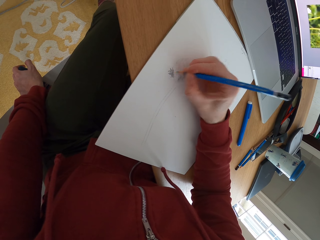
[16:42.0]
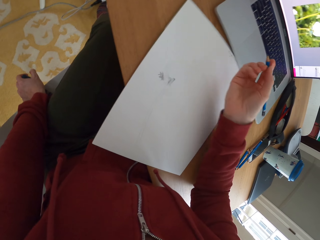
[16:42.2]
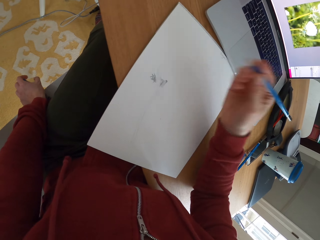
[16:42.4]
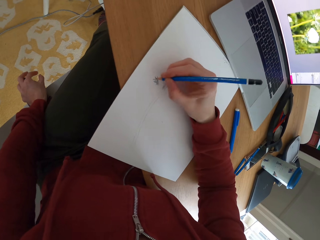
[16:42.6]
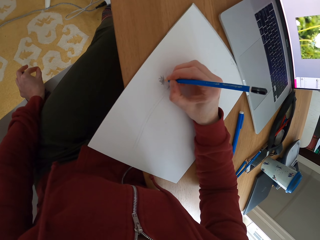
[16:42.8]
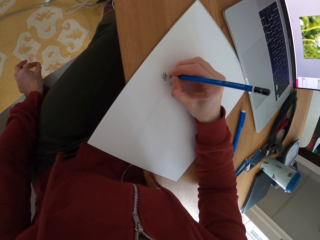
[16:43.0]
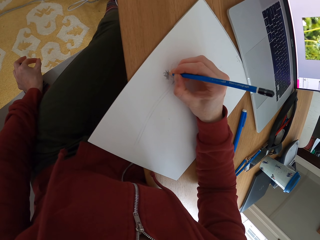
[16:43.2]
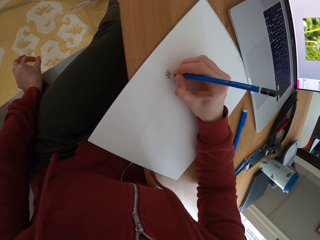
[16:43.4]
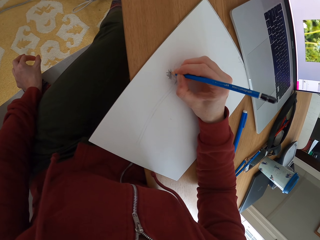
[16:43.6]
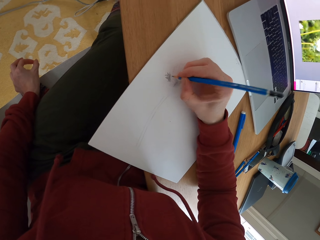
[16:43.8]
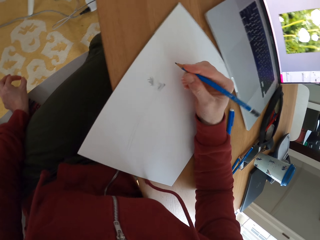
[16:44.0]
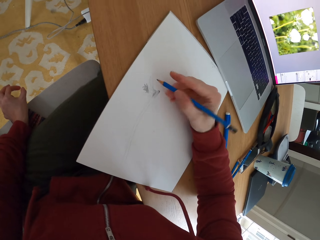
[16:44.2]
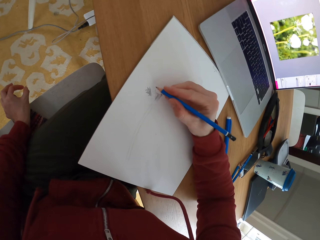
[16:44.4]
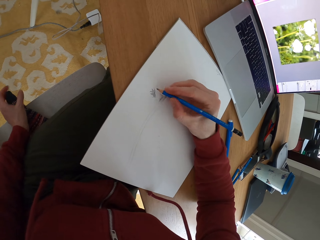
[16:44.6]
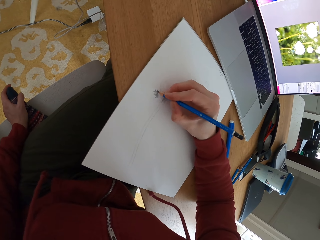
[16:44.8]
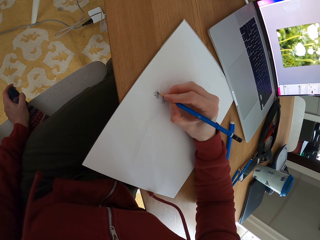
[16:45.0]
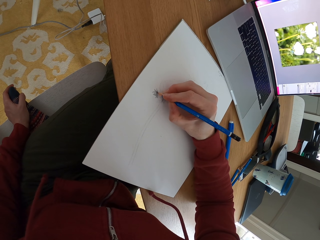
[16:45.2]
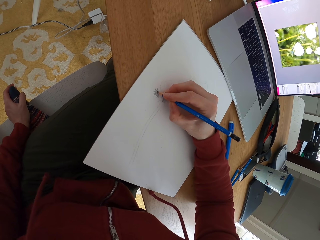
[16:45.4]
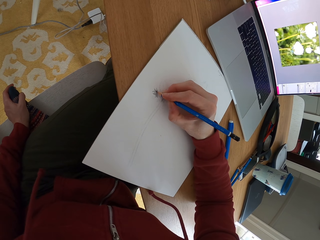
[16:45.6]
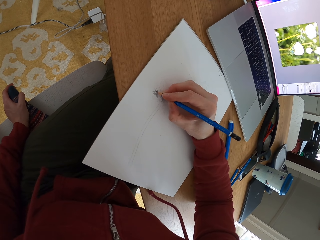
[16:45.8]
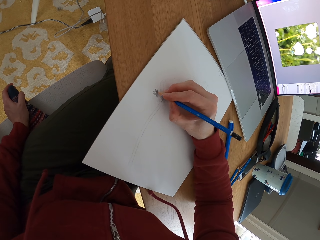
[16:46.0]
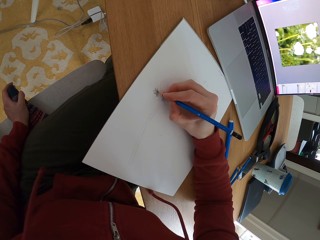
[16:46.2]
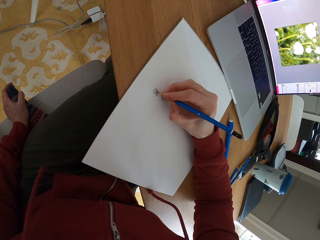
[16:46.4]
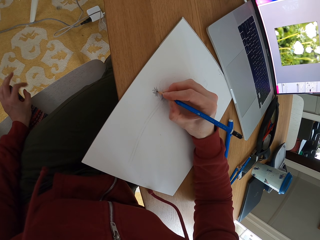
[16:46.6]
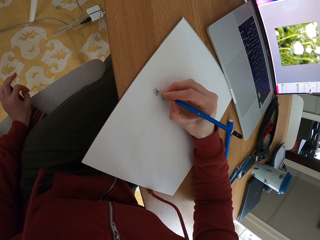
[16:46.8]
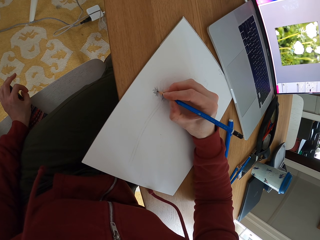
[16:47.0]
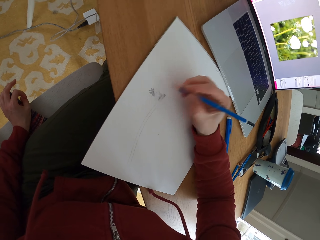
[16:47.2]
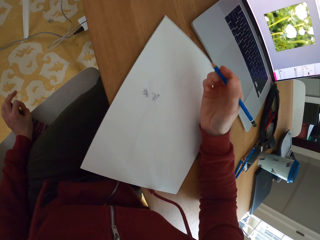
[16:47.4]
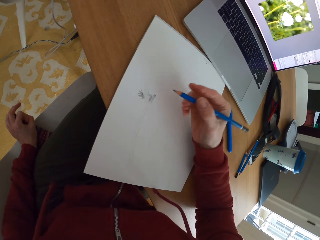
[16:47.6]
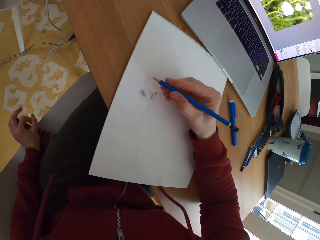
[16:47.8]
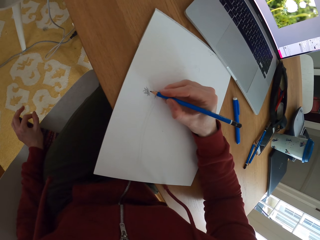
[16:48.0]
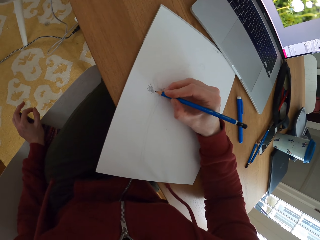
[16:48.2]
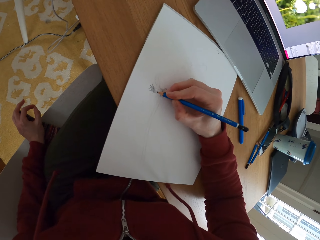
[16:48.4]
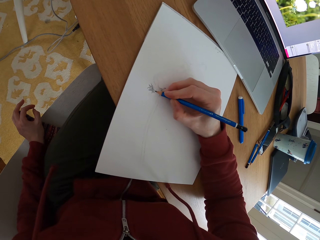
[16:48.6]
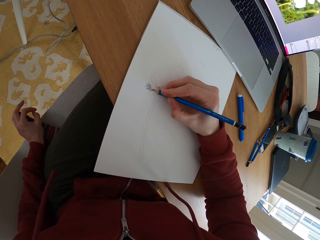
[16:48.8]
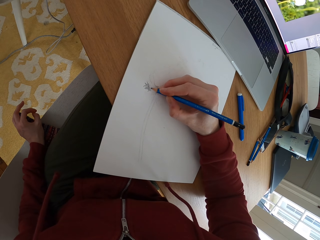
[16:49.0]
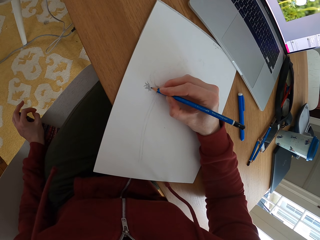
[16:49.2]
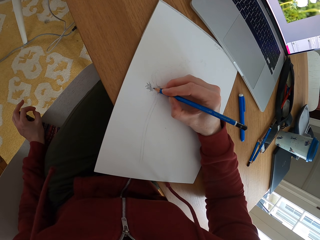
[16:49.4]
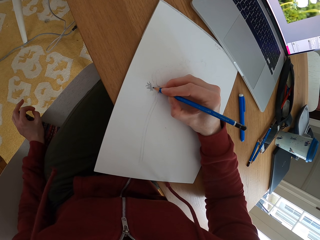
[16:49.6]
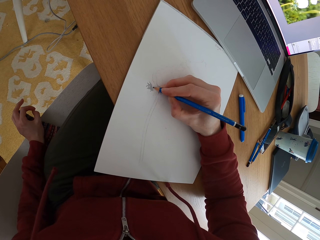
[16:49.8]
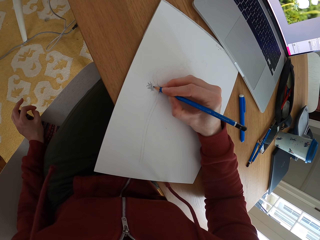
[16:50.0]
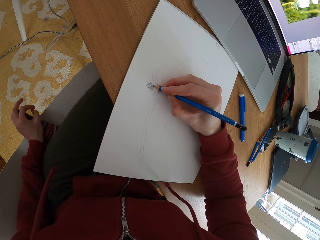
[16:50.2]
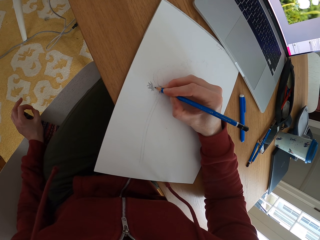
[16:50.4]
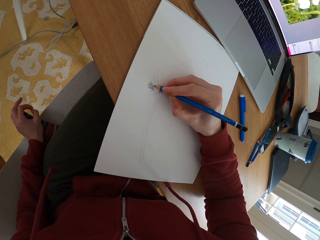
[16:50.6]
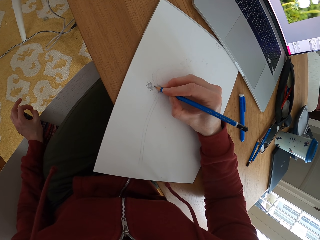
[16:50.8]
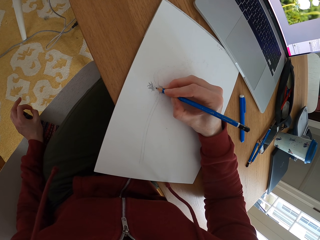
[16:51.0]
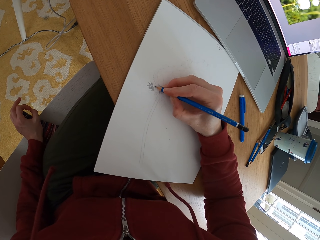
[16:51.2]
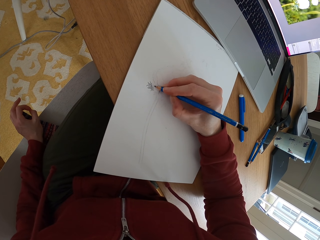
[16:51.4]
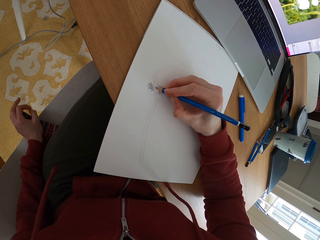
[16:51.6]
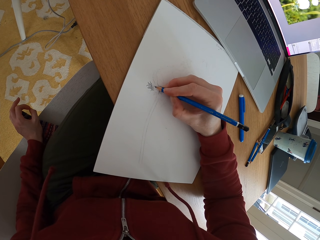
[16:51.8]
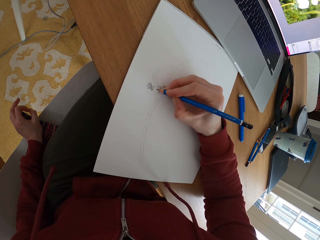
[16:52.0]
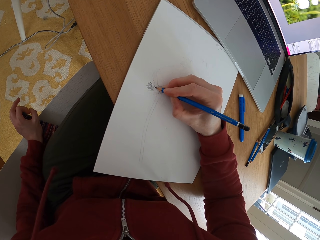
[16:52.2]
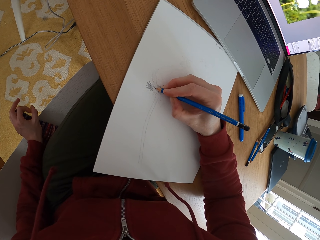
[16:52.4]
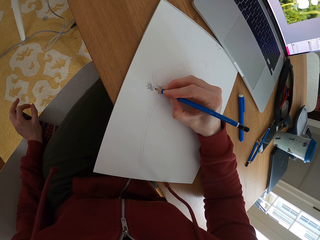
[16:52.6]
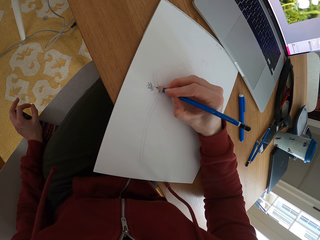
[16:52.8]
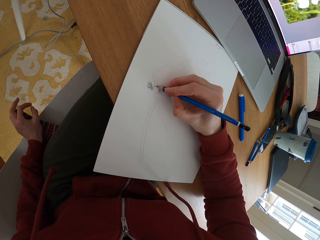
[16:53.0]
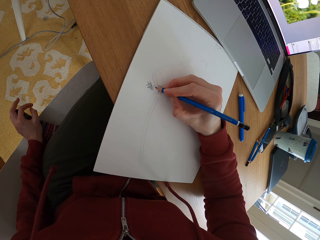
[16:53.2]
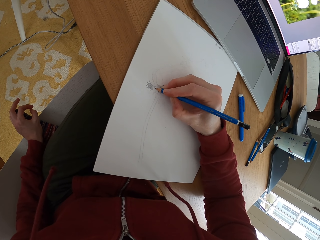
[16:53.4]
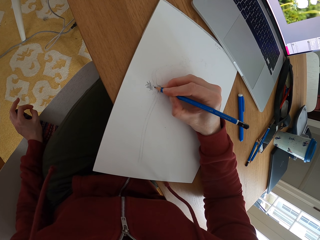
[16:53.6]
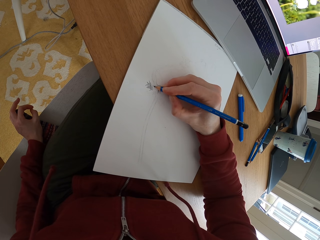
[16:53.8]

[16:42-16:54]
The camera wearer adjusts the pencil. They draw a sketch with the pencil. They adjust the pencil. They draw a sketch with the pencil. They adjust the pencil. They draw a sketch with the pencil.

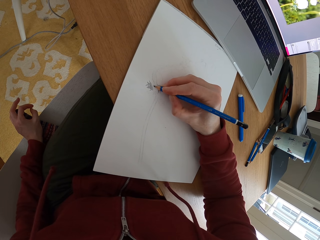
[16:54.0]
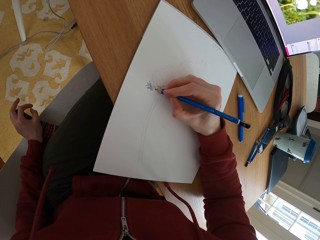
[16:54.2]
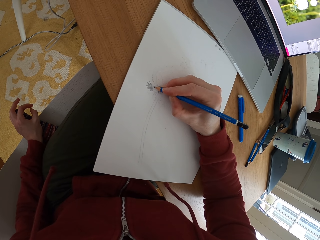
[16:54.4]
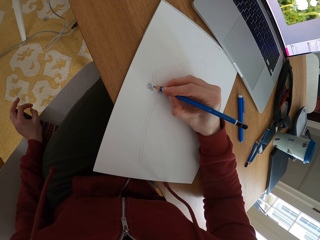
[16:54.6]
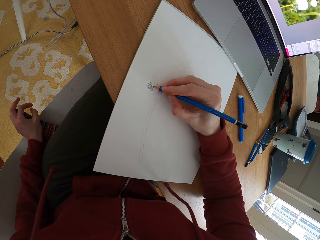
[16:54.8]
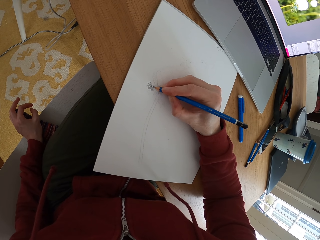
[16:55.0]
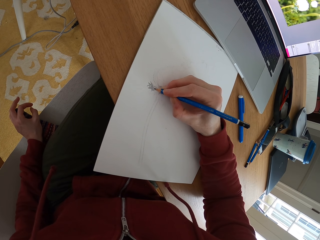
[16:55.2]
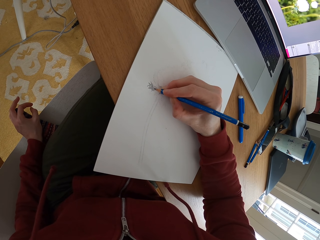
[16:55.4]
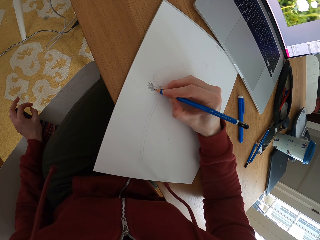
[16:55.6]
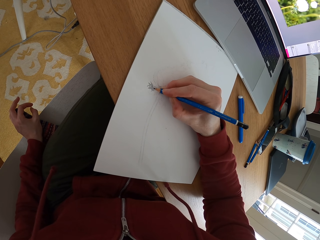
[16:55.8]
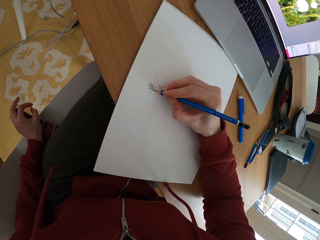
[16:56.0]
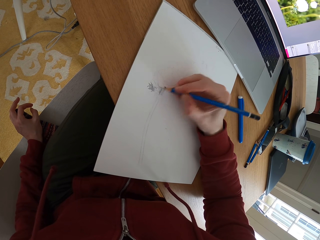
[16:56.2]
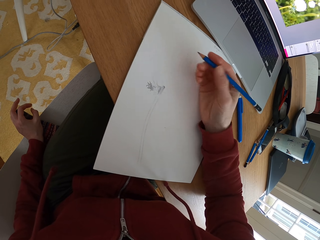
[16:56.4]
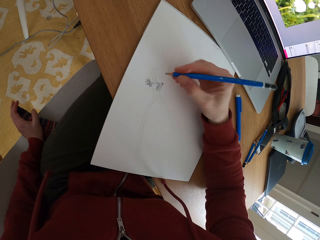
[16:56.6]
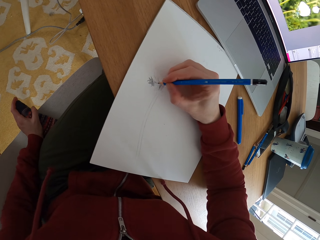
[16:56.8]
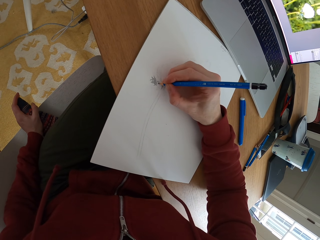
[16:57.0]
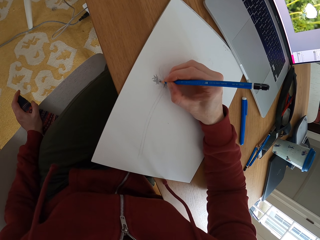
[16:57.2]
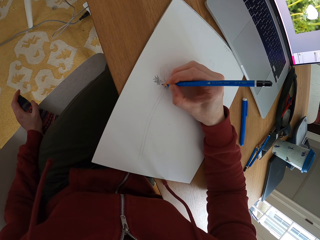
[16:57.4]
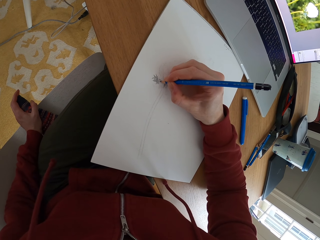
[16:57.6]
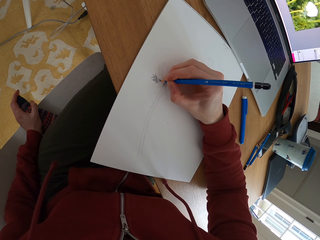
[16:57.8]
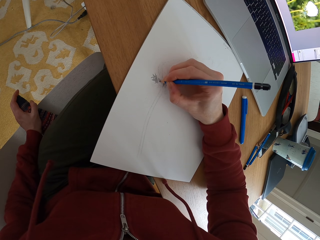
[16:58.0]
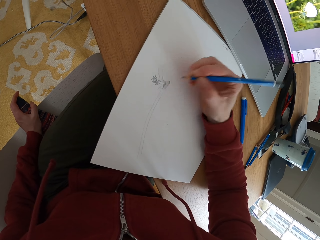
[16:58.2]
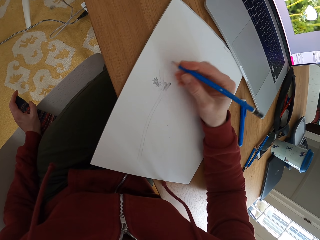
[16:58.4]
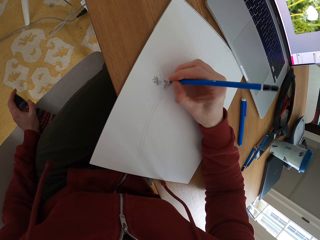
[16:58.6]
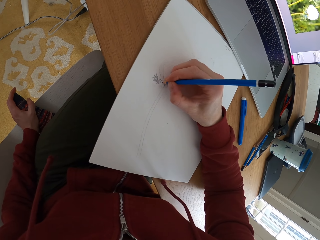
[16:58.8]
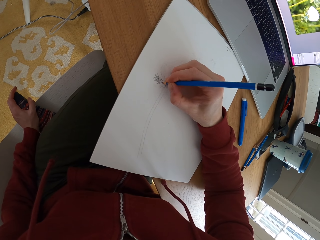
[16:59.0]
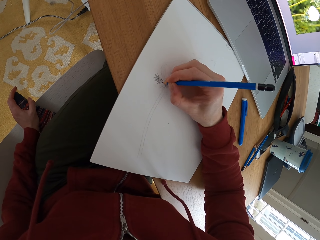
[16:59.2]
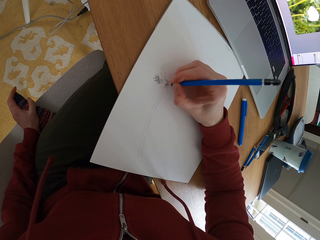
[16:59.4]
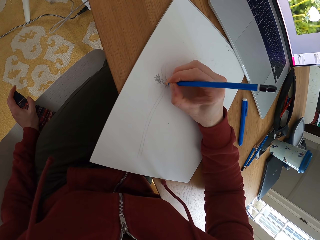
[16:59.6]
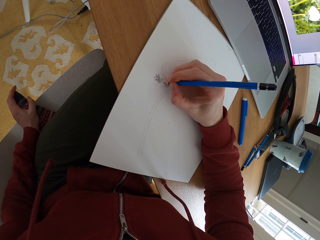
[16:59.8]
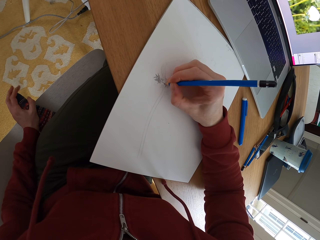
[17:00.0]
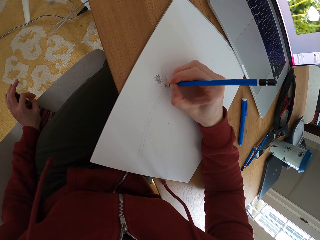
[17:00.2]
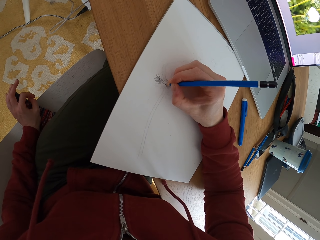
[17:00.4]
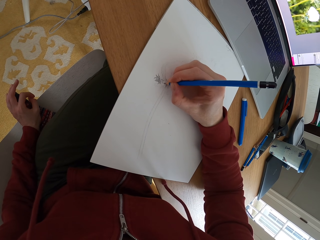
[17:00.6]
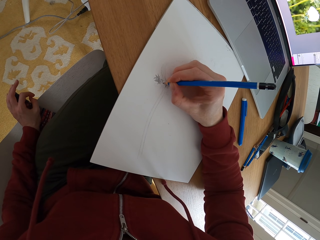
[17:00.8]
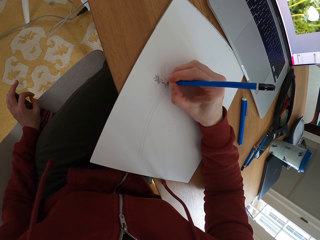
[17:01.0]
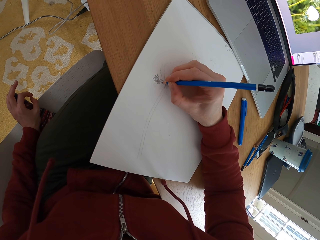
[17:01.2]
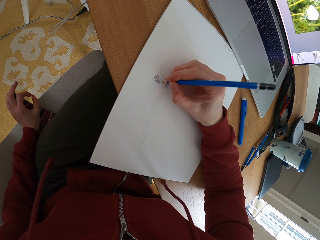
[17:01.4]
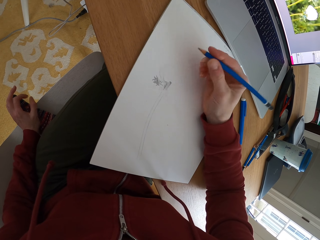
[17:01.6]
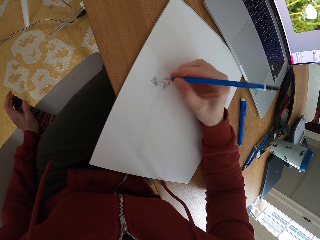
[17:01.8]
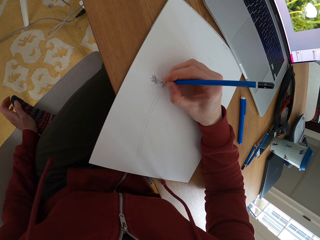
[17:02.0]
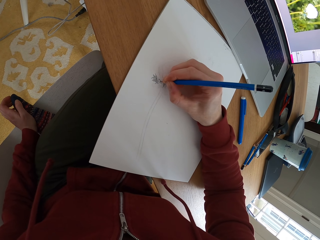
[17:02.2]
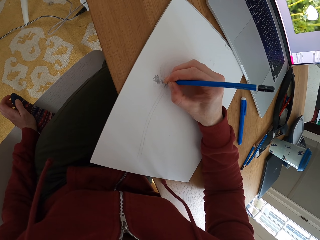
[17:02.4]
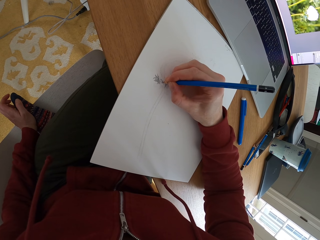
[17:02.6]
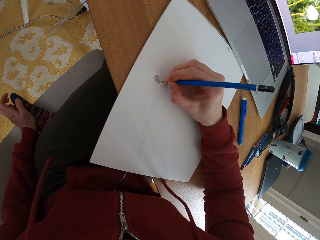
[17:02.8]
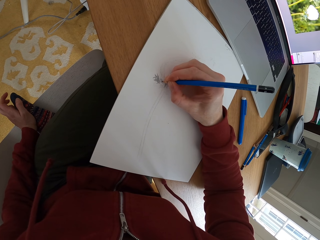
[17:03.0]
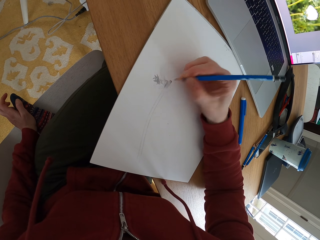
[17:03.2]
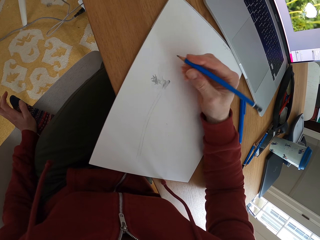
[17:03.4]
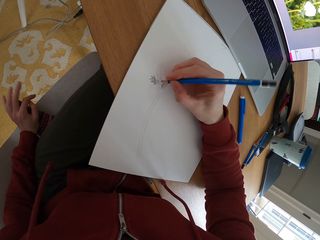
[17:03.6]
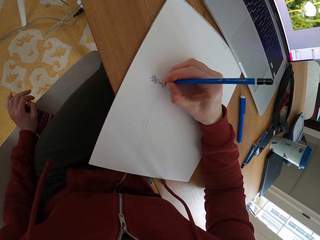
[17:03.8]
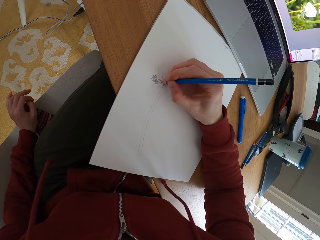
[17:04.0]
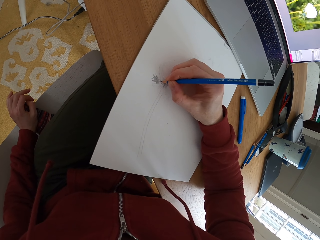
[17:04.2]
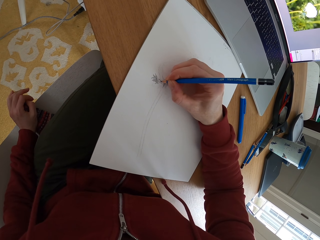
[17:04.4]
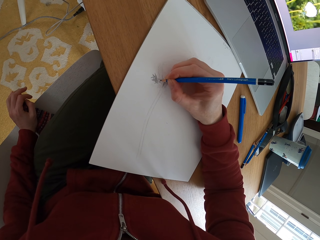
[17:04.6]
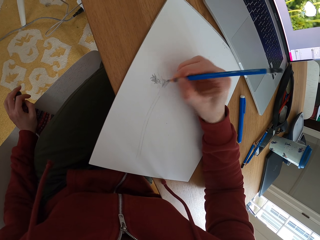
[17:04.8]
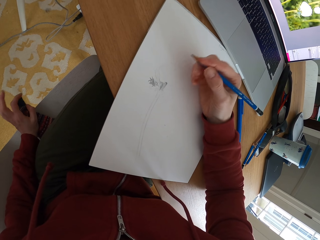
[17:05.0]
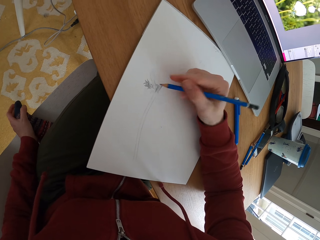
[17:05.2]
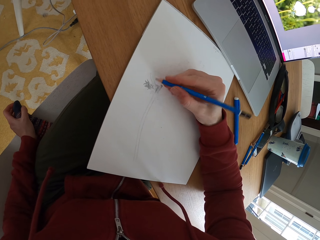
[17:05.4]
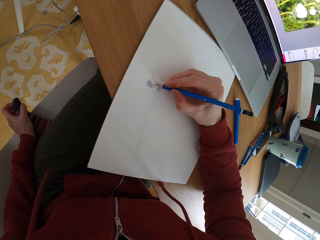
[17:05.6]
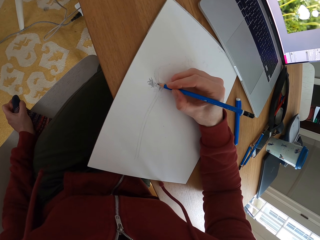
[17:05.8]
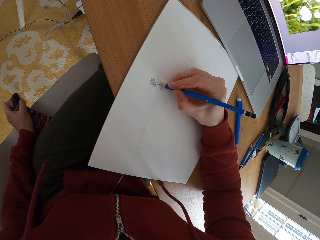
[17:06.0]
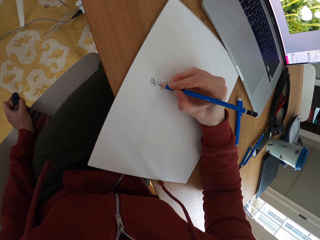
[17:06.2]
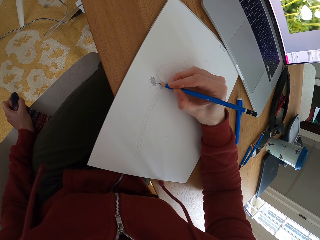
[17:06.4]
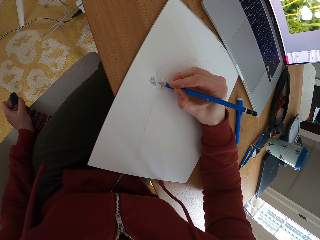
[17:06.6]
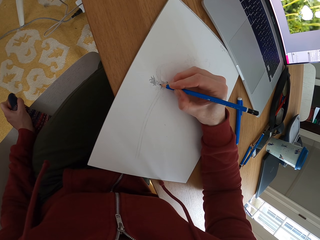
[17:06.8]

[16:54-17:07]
The camera wearer adjusts the pencil. They draw a sketch with the pencil. They adjust the pencil. They draw a sketch with the pencil. They adjust the pencil. They draw a sketch with the pencil. They adjust the pencil. They draw a sketch with the pencil.
